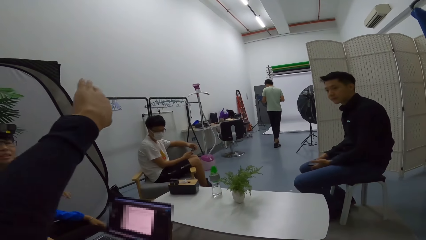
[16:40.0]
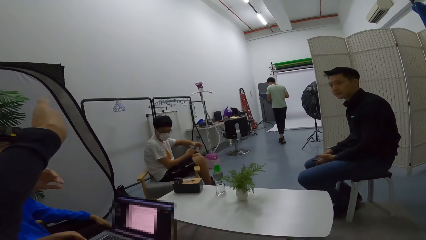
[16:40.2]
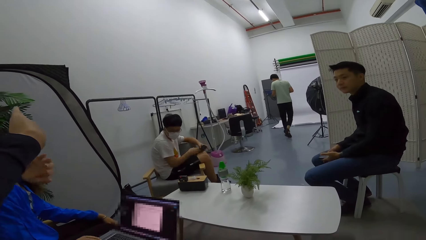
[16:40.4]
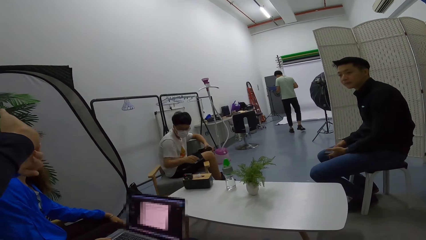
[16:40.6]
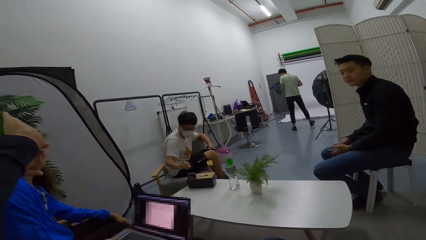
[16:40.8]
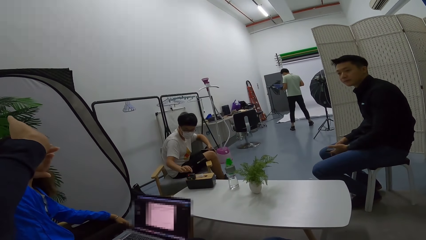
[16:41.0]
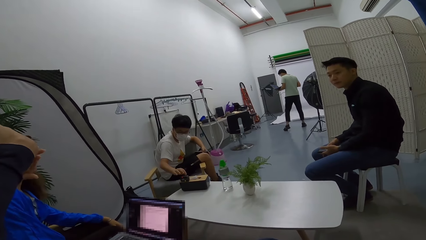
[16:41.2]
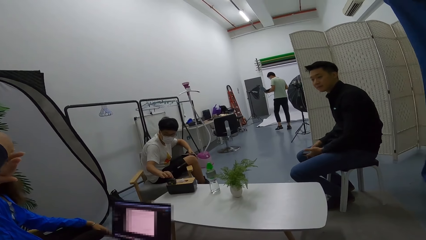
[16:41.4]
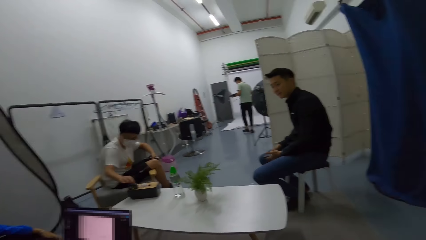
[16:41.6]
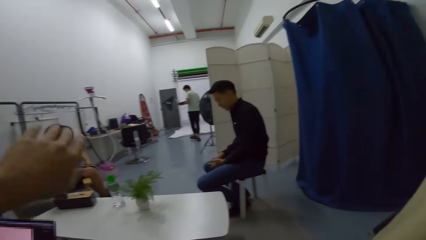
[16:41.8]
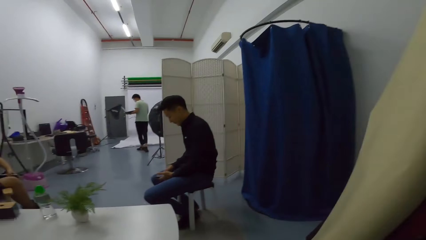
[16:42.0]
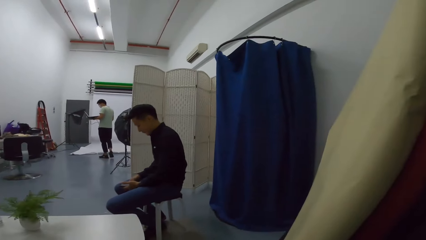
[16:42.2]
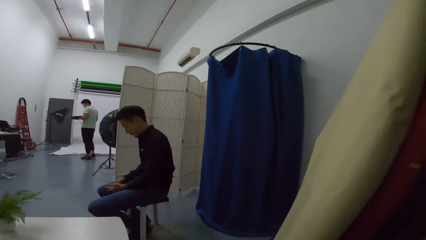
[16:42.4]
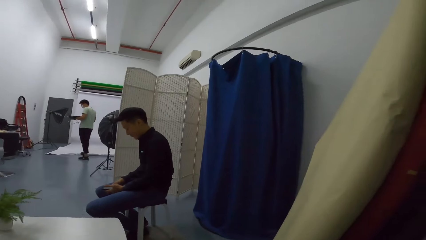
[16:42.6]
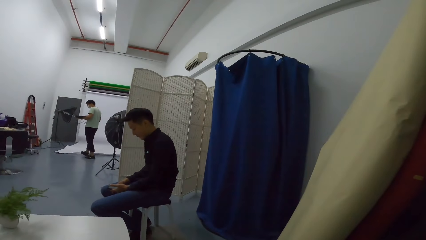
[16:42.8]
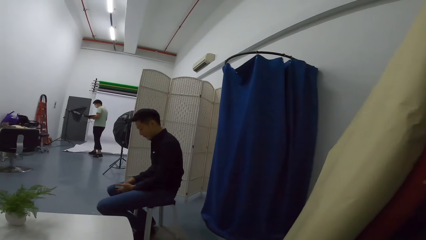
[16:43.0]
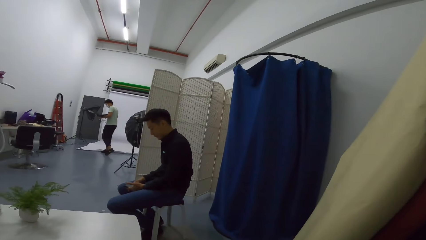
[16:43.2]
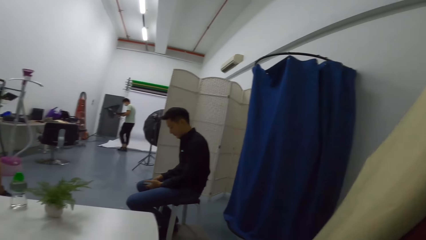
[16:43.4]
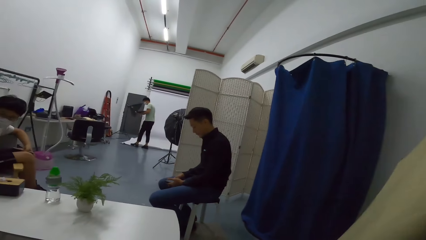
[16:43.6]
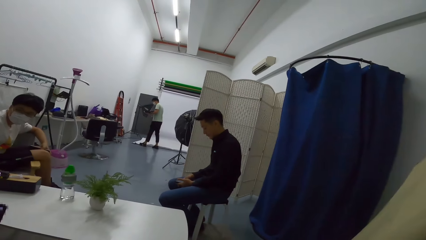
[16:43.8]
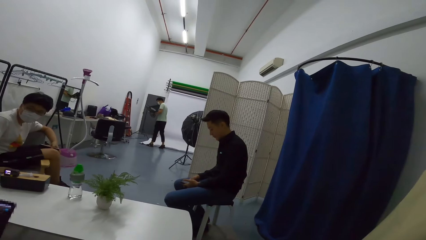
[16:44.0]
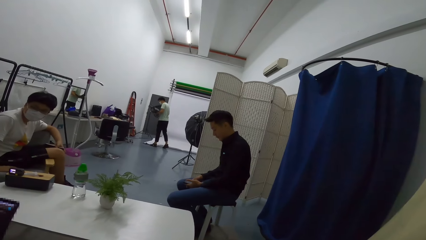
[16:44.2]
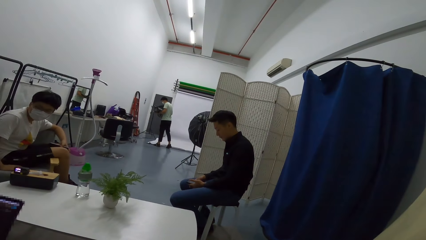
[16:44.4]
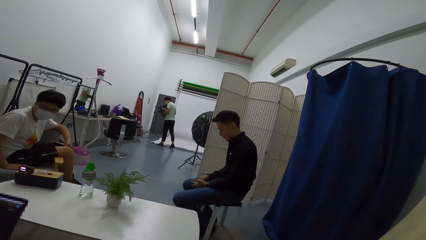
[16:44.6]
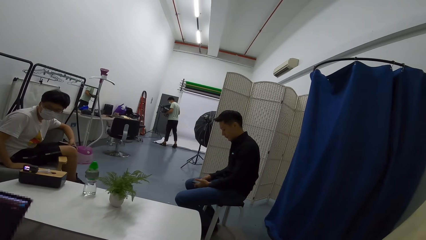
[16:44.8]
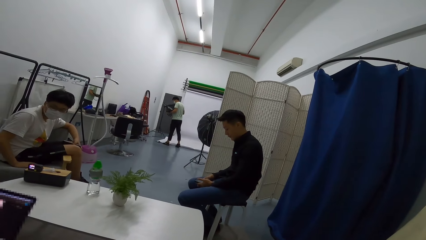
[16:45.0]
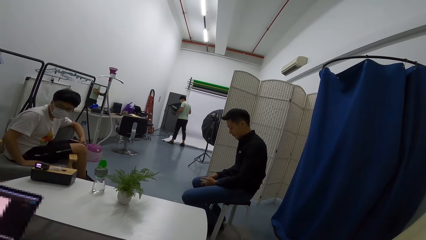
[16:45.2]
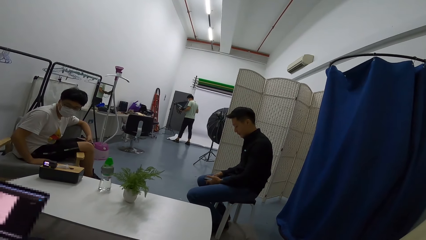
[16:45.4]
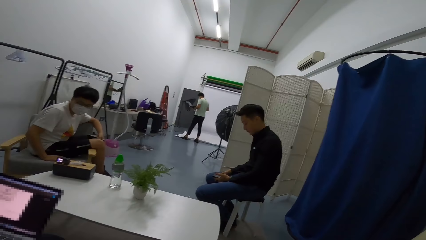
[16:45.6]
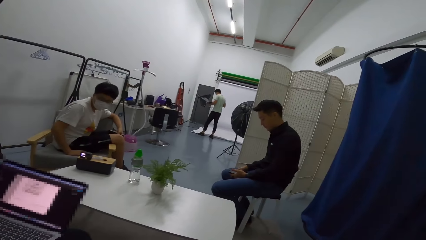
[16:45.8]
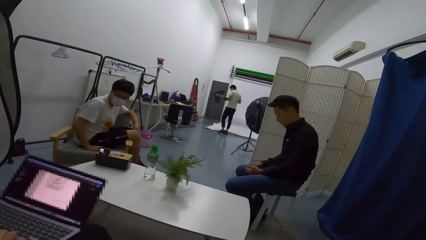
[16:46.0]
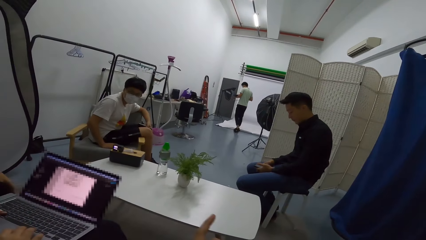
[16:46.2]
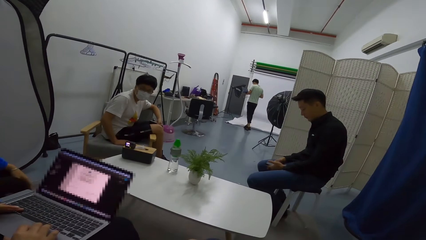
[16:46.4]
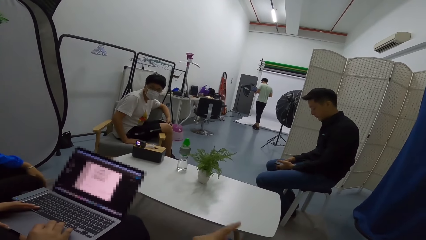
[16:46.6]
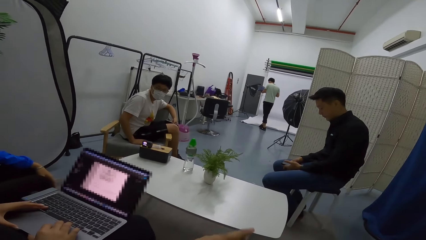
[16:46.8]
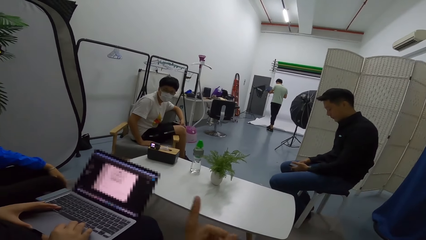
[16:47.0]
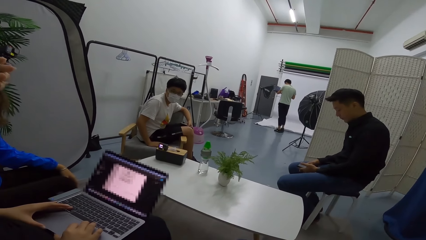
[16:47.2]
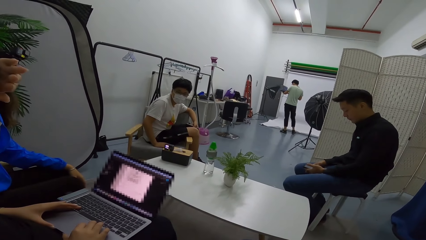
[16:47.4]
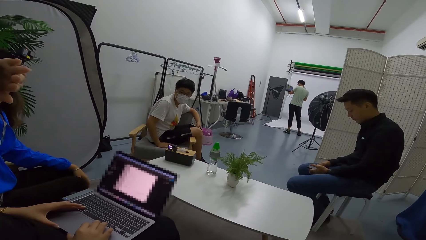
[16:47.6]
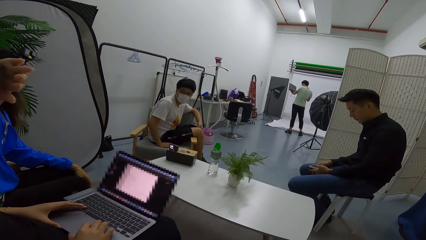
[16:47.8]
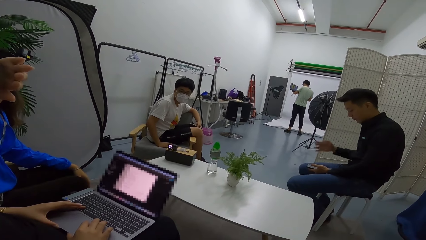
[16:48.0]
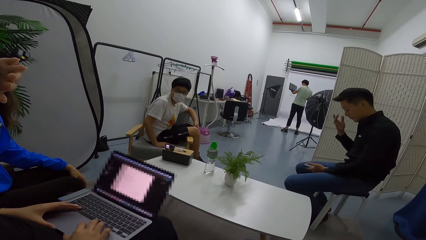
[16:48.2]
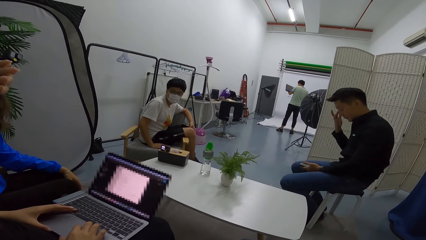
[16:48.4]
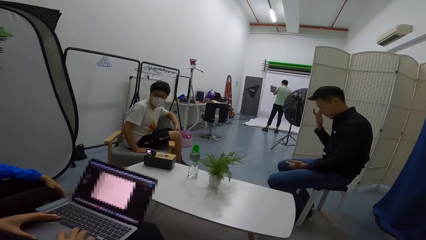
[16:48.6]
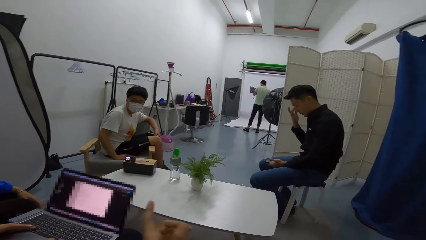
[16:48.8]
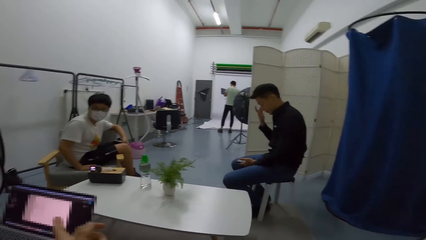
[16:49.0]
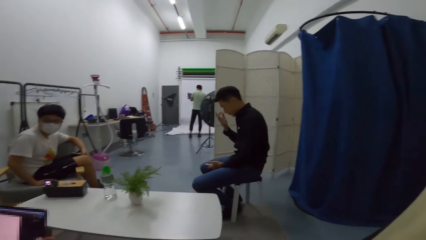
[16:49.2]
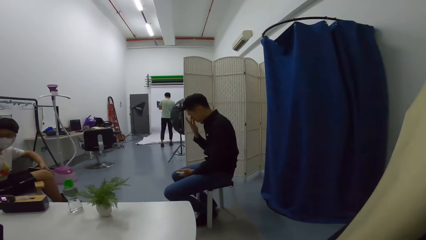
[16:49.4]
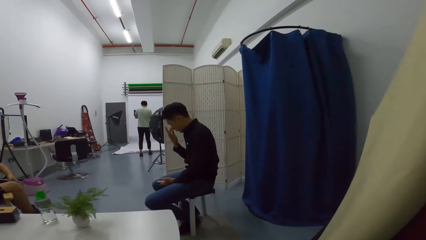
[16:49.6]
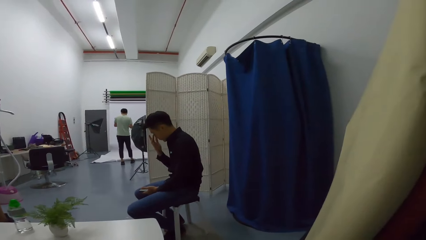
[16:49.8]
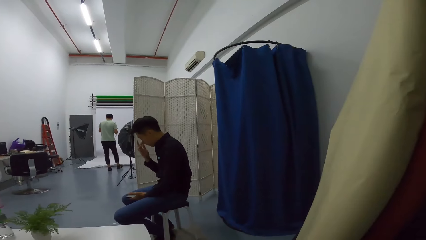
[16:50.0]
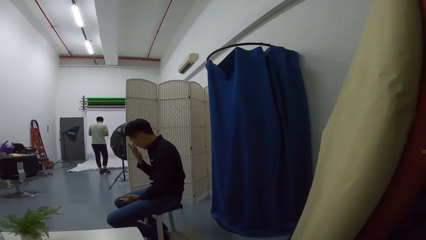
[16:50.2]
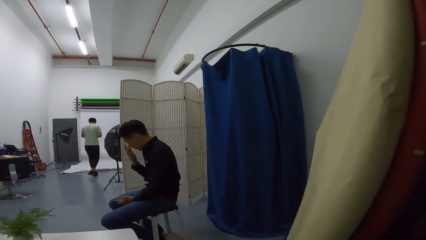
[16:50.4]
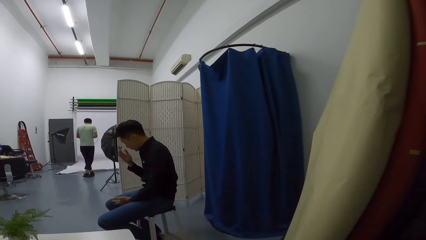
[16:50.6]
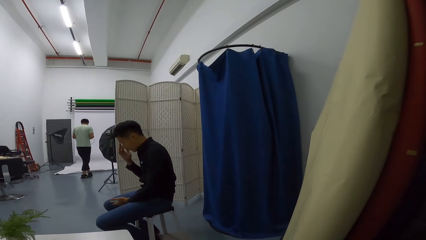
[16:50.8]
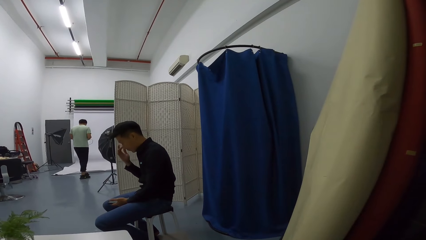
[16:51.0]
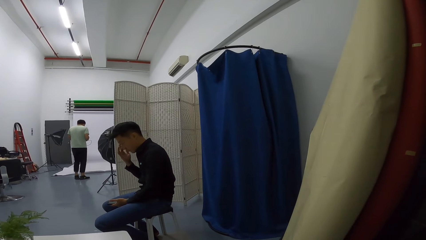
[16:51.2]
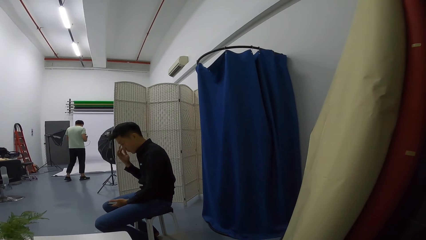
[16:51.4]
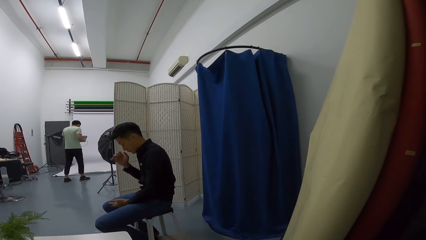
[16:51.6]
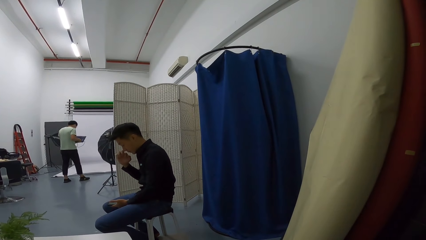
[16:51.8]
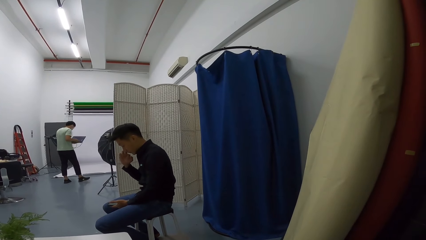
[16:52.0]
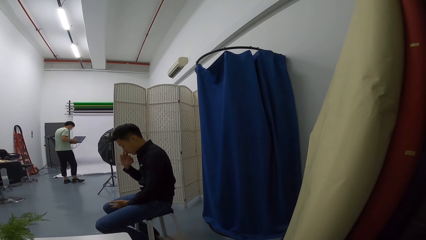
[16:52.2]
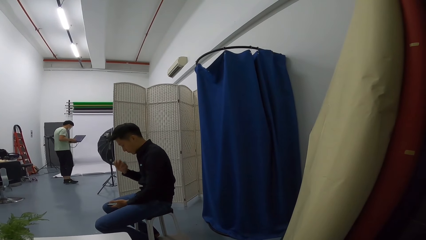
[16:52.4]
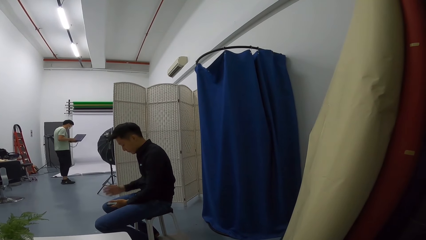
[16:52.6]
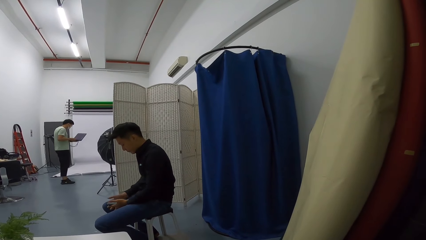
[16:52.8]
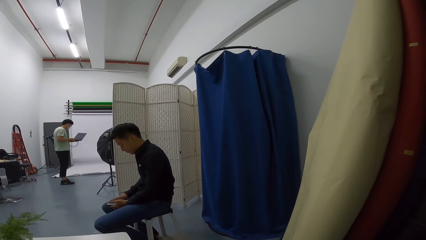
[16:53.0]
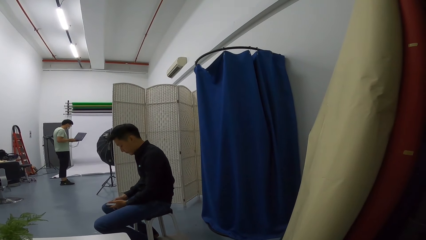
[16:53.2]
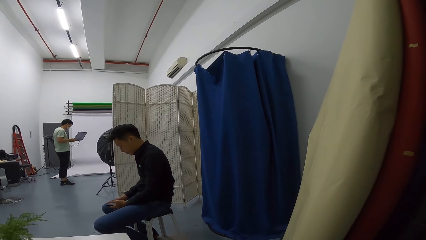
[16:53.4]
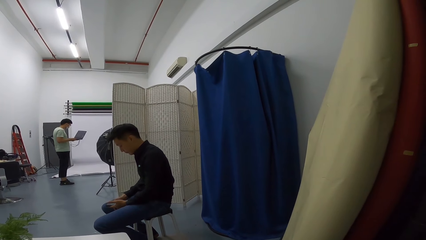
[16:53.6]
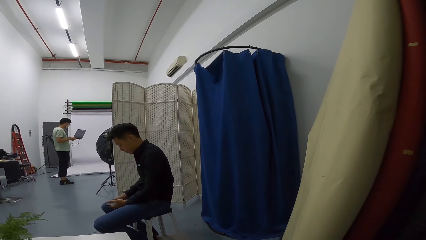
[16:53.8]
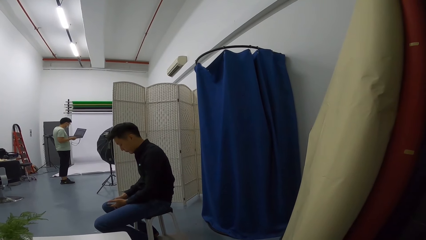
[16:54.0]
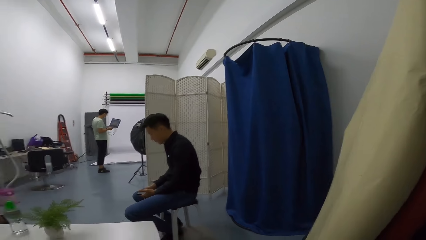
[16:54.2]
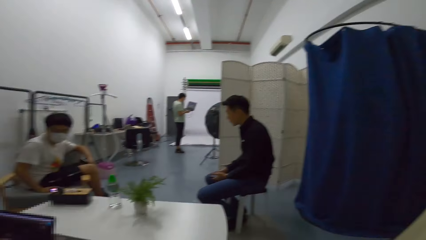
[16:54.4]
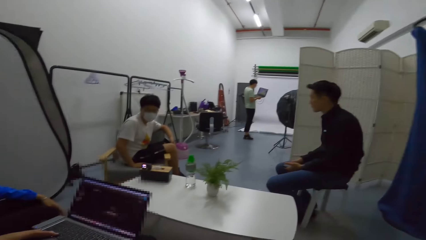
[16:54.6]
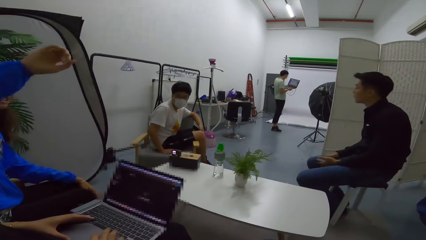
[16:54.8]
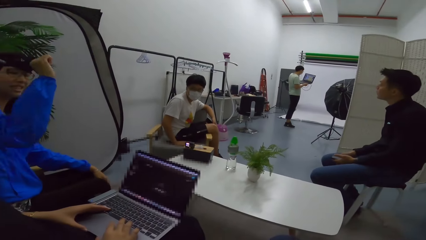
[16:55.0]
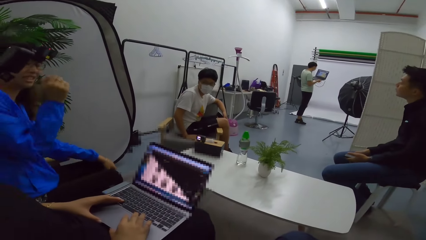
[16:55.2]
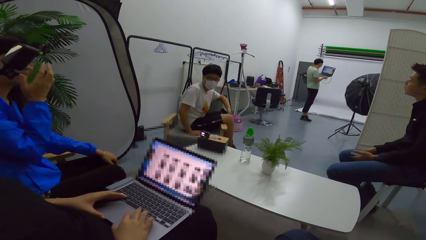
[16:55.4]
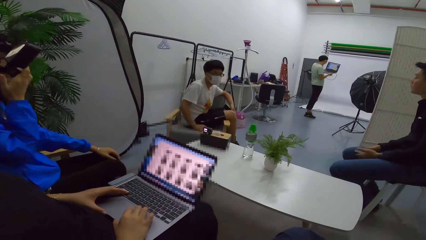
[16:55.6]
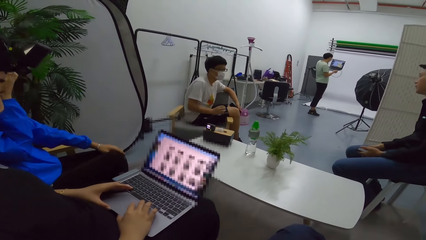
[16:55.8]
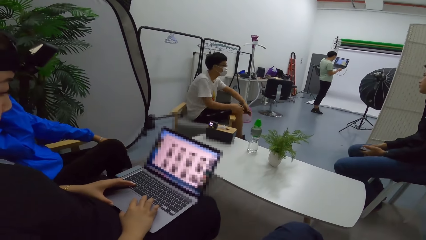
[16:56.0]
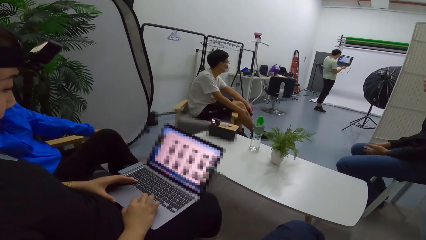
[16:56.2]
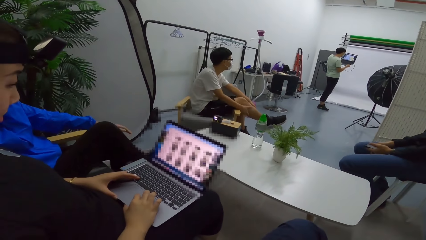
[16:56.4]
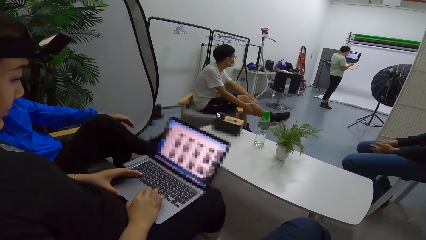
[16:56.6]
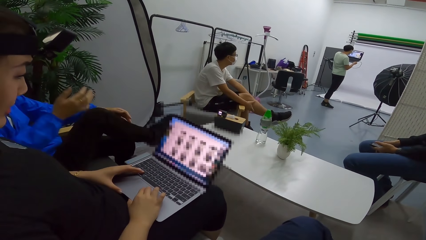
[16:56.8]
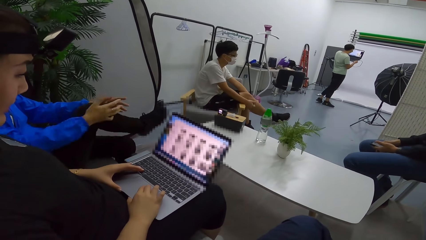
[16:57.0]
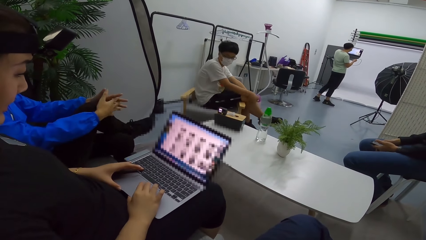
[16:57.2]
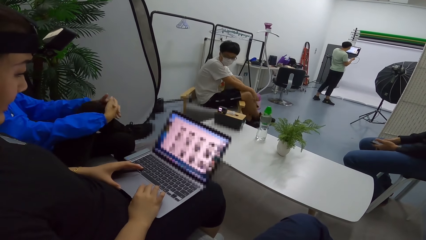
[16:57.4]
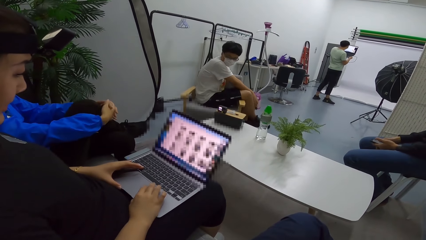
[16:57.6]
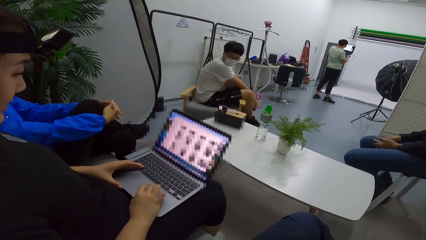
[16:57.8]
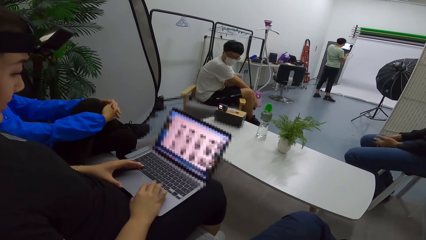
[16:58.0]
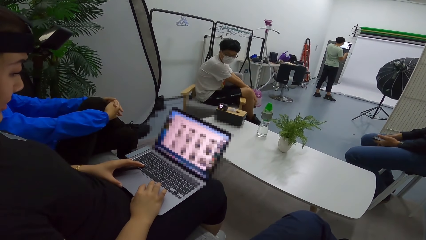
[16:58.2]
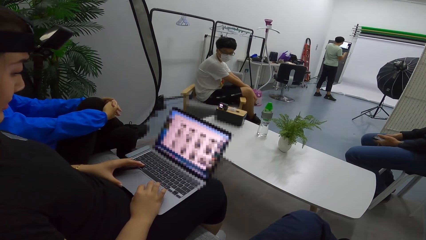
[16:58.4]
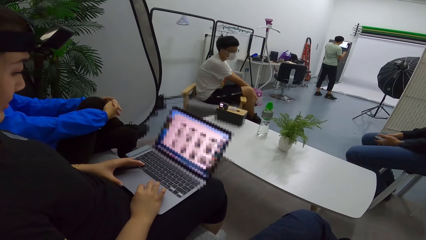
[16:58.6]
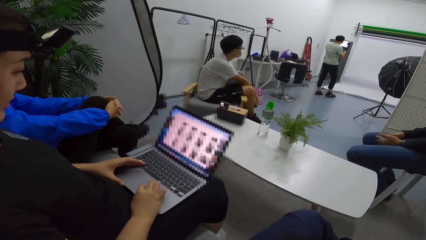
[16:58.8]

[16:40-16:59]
A man demonstrates using hands. The camera wearer looks around the house. A woman operates a laptop.
